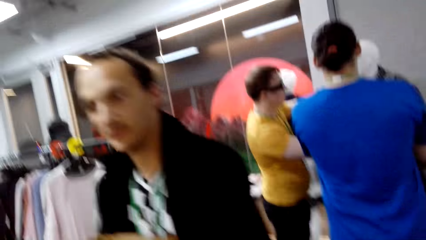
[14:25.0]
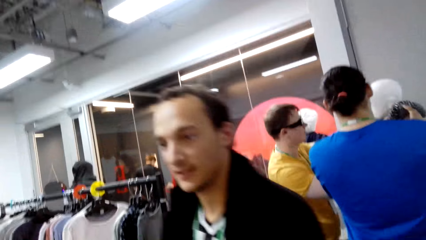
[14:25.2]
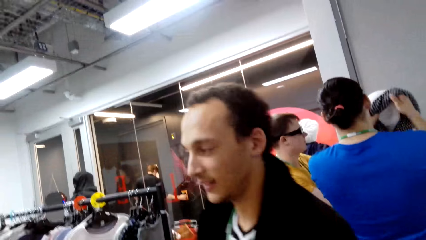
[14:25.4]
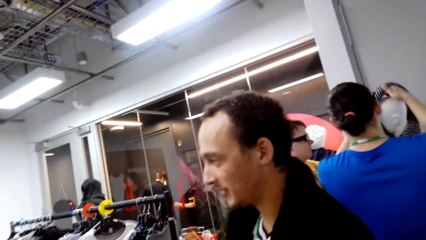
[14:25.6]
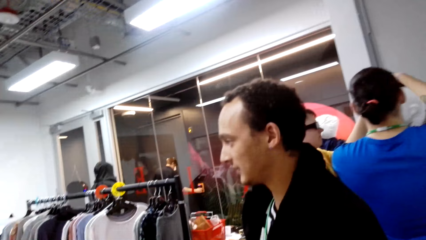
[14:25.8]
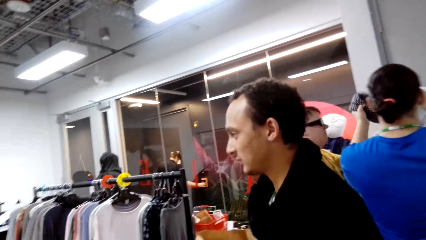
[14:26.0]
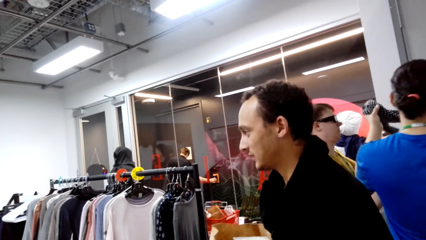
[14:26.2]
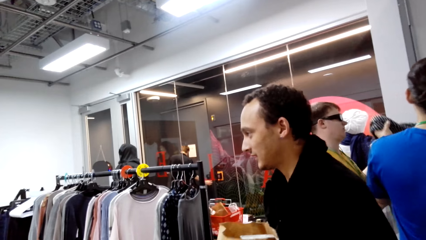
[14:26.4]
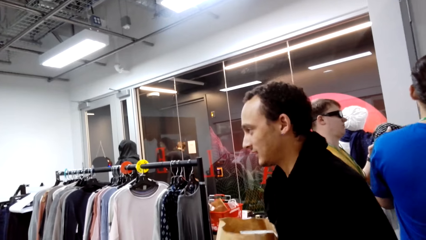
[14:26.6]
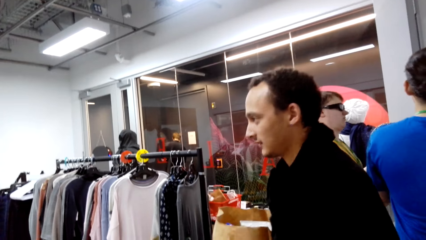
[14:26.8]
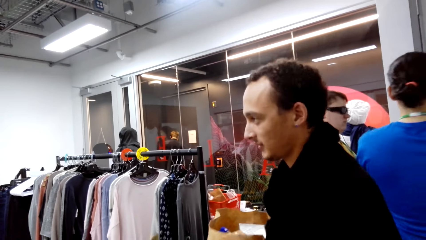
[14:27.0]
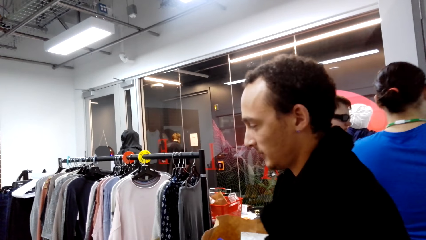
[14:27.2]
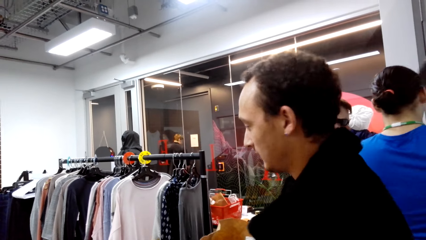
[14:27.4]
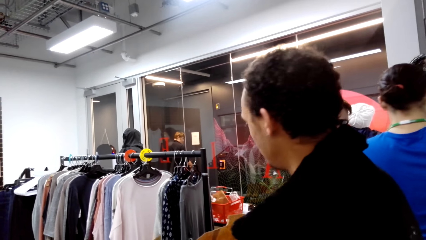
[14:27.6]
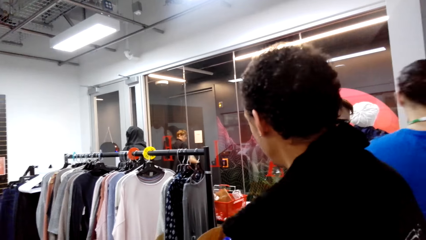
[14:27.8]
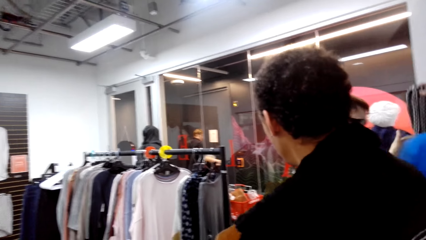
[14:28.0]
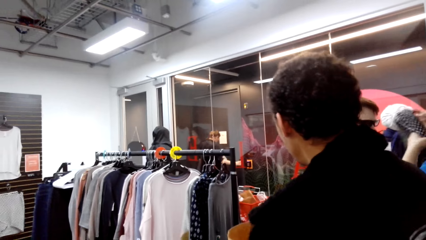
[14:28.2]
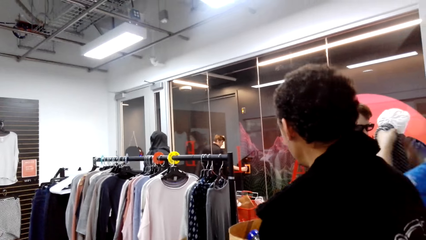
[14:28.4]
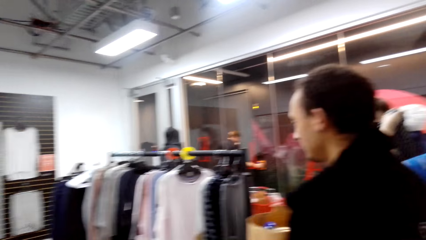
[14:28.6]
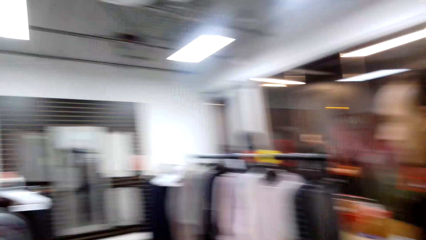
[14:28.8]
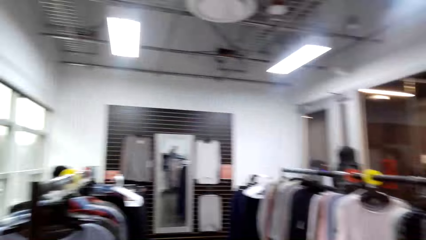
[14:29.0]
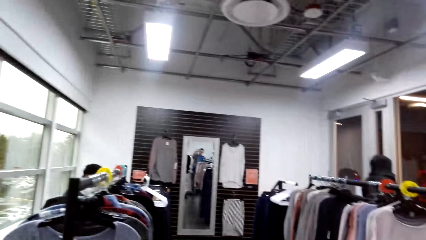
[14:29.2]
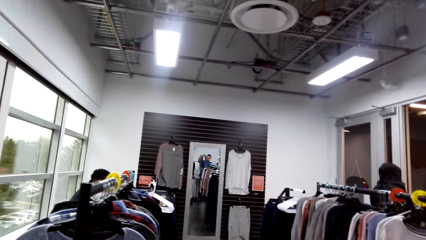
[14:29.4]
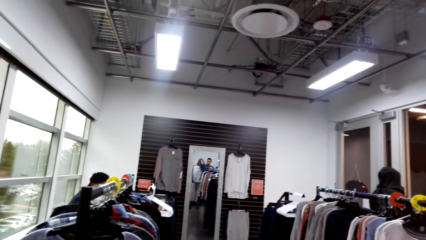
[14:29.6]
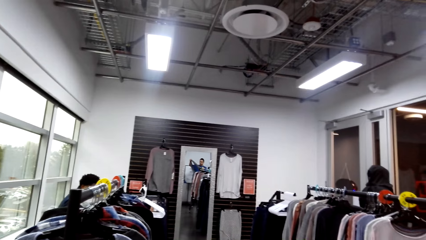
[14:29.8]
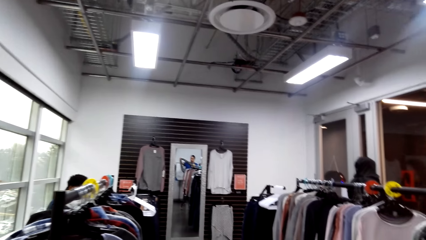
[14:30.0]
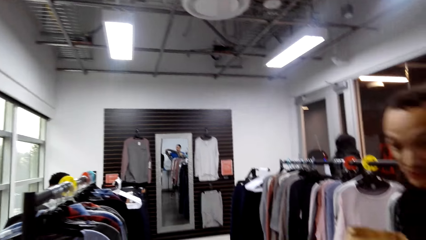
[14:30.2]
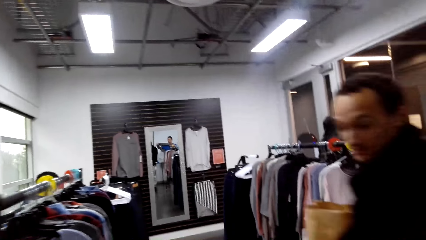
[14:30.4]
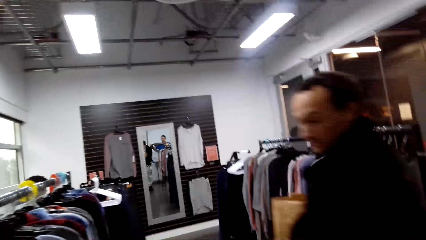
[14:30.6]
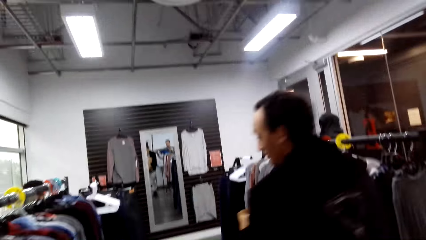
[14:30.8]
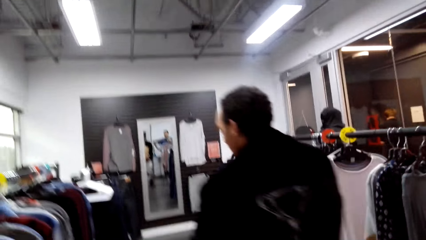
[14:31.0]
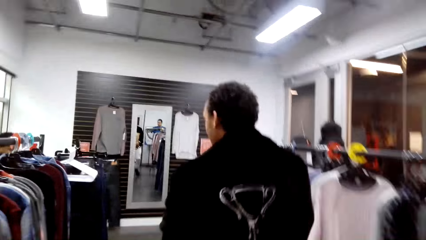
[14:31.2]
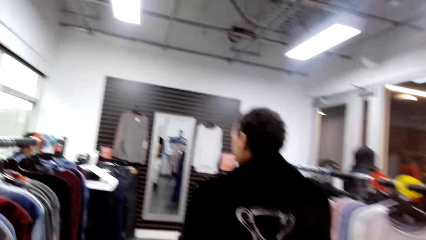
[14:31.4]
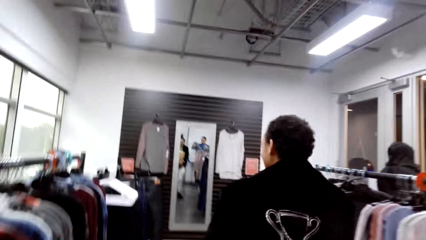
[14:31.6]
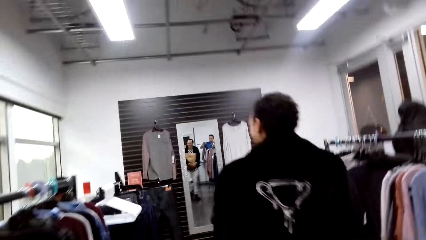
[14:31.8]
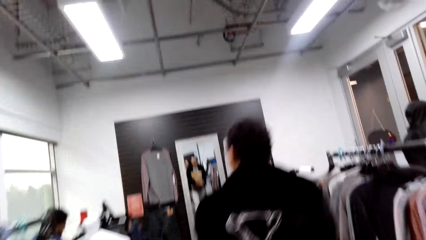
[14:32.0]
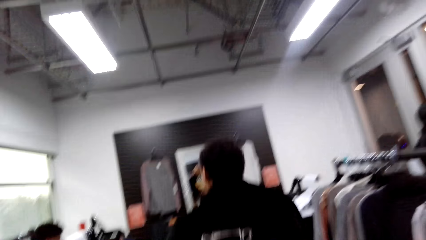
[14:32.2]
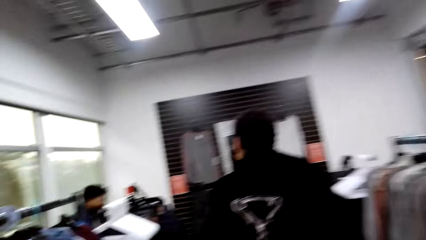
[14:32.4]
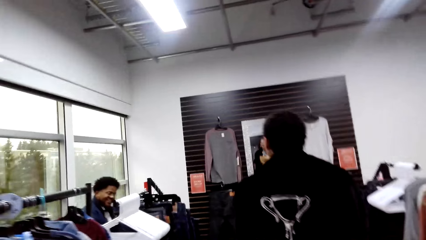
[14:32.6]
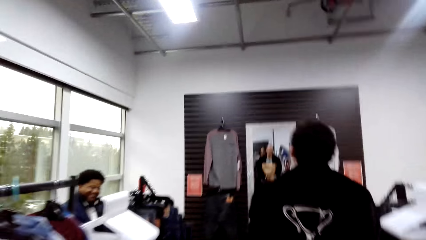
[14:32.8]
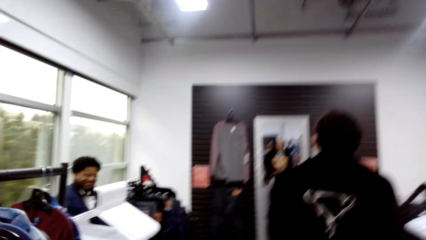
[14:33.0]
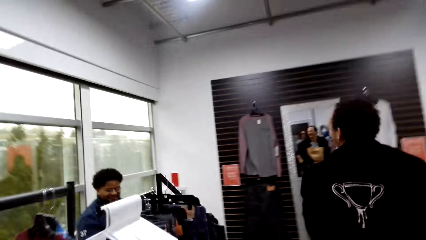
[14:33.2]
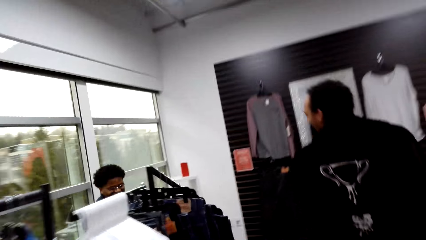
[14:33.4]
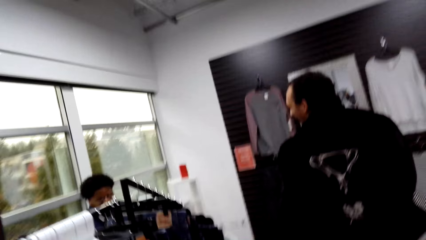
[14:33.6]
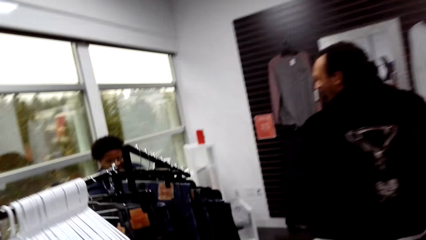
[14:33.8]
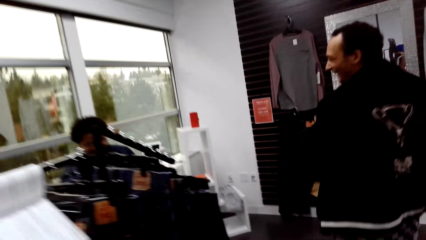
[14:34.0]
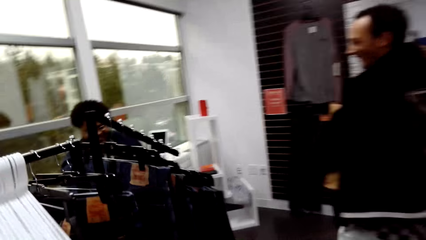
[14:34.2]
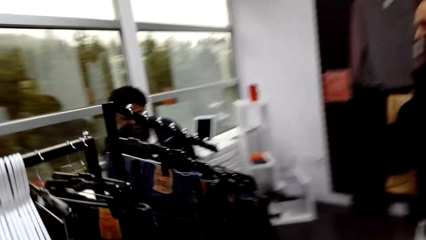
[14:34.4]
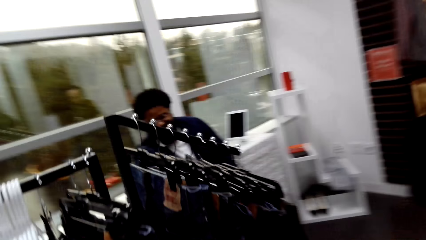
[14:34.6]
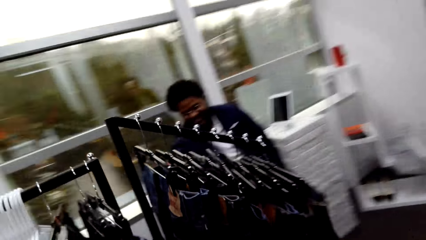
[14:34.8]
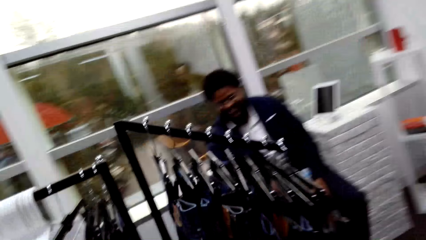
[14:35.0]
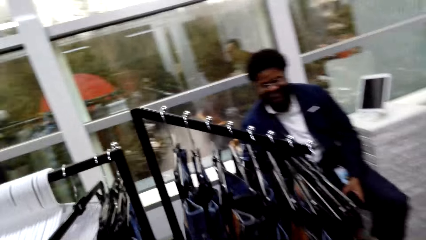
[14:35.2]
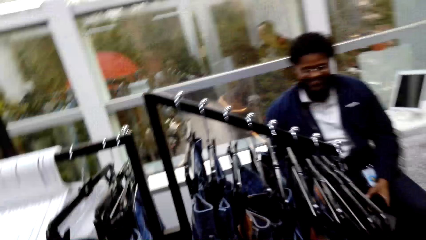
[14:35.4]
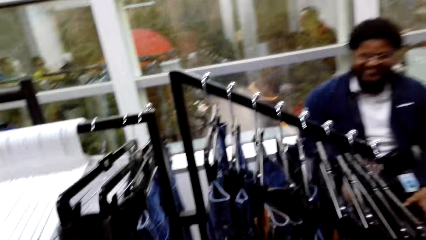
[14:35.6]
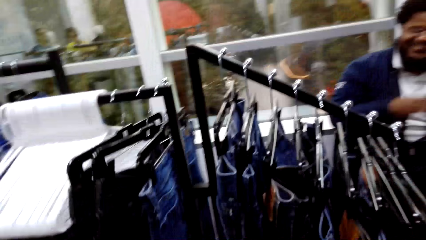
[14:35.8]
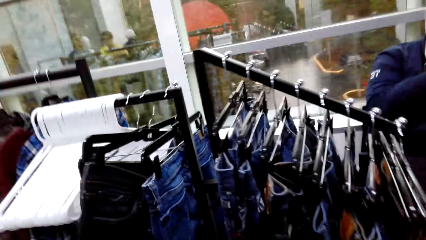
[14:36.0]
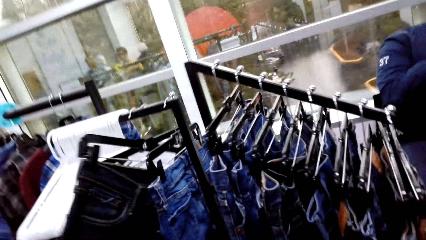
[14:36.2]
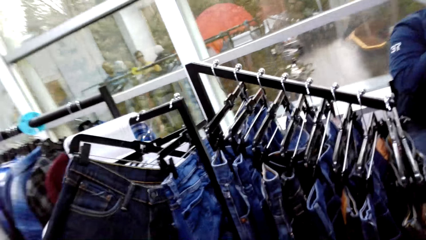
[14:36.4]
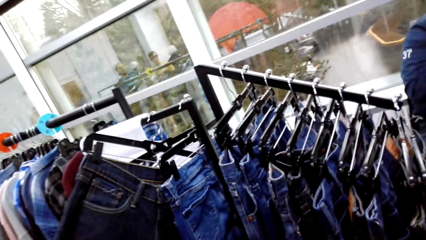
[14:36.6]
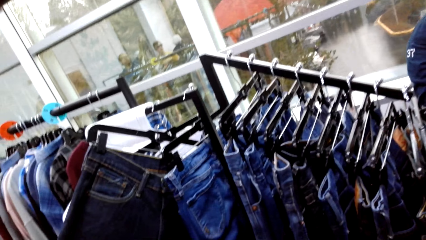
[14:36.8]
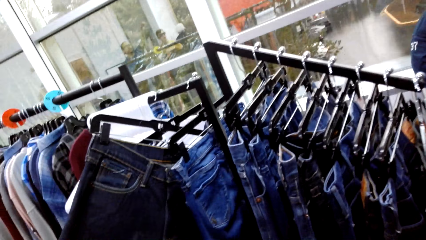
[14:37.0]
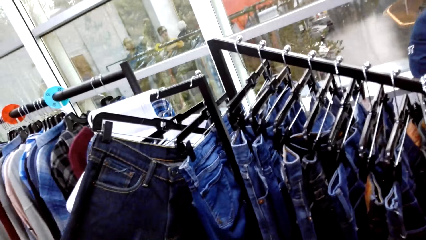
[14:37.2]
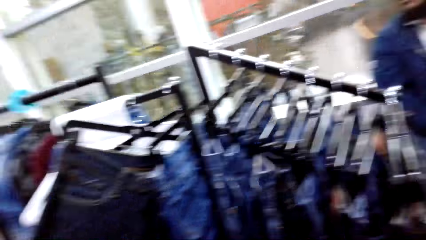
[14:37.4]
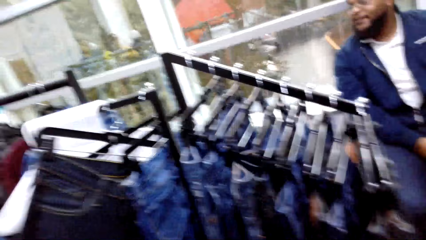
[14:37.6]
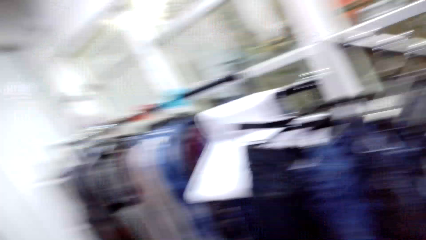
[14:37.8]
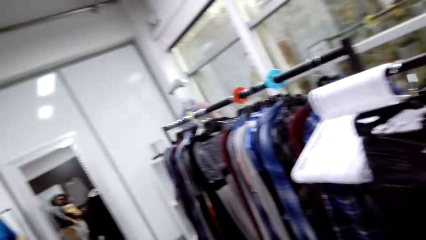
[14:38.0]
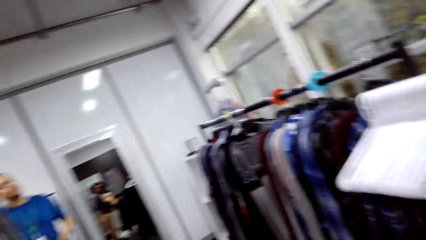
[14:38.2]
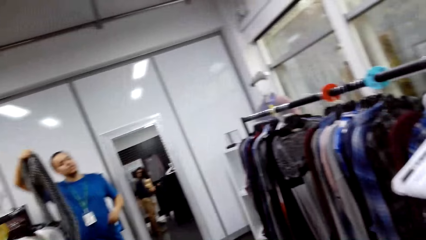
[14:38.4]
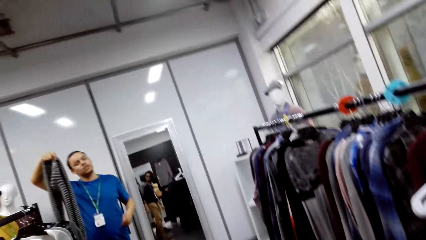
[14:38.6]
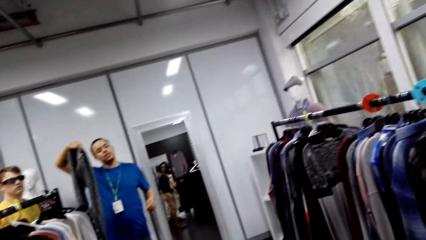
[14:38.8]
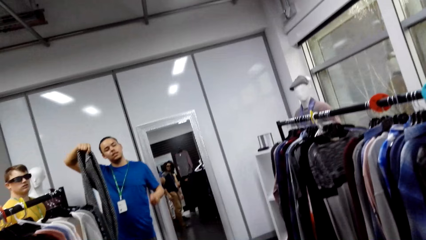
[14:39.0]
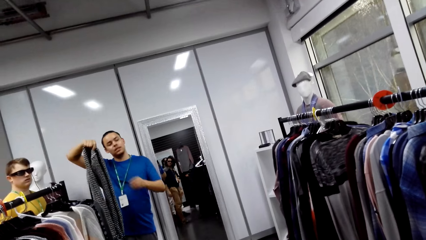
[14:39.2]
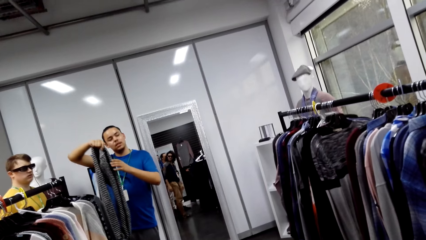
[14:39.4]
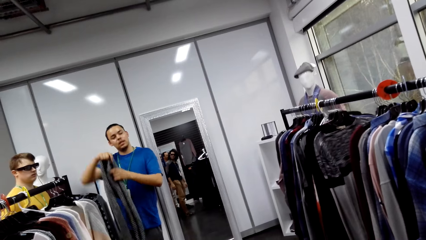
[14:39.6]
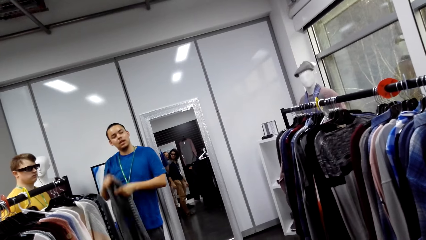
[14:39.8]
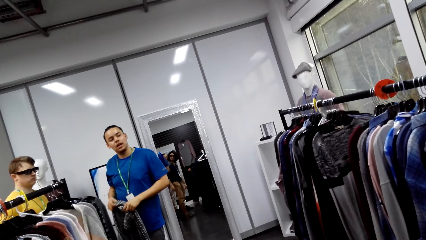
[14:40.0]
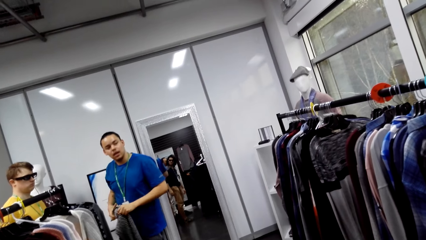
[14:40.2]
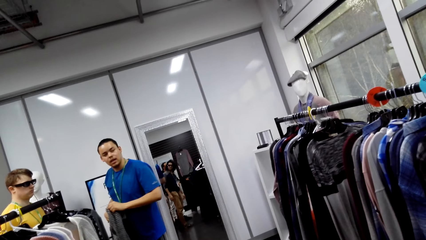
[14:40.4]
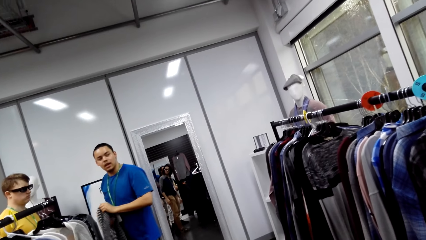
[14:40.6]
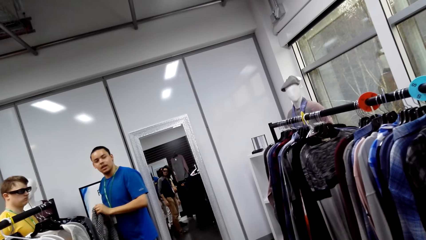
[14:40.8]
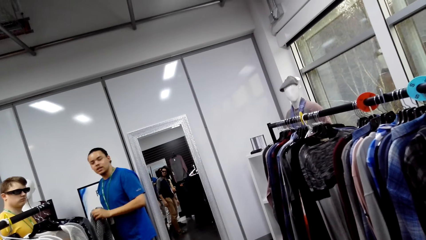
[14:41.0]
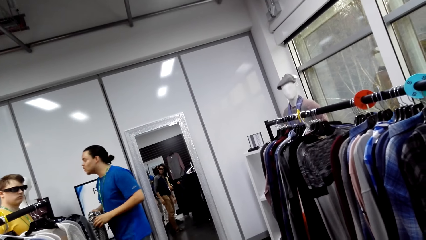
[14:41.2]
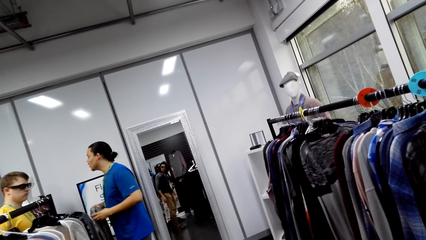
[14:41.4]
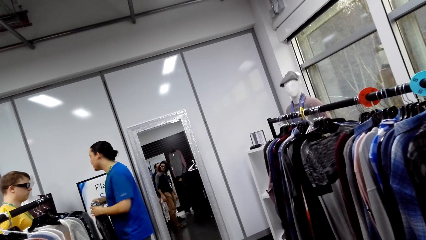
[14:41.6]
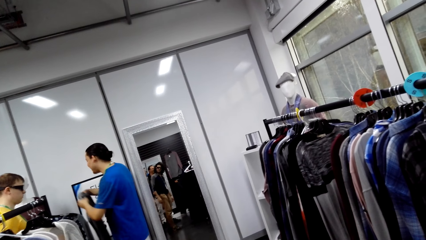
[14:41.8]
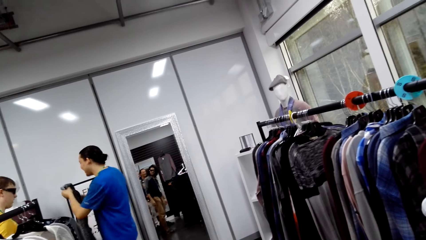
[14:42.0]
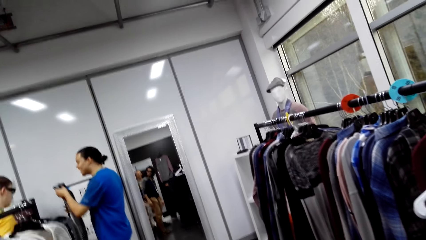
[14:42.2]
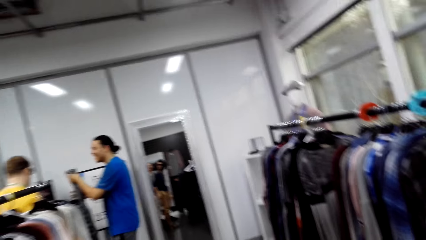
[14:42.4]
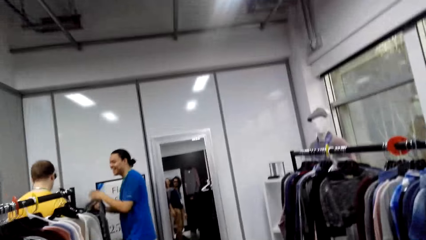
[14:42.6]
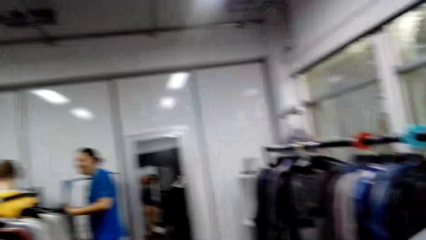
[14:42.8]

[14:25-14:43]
A person removes a scarf from a mannequin. Another person walks around. The camera wearer walks around. He touches a pair of jeans on the rack. The first person holds up the scarf and talks to a third person. The camera wearer turns his head.
